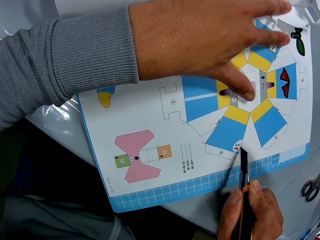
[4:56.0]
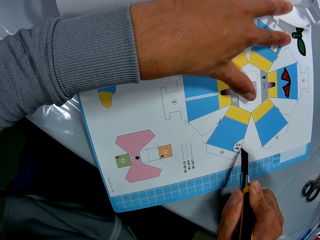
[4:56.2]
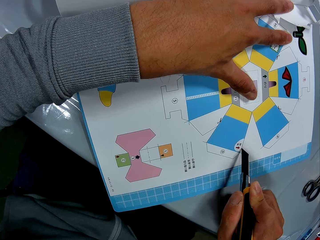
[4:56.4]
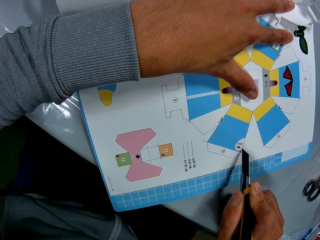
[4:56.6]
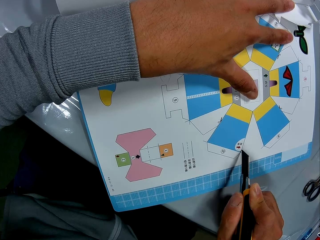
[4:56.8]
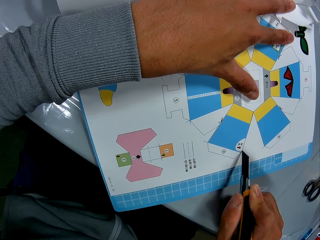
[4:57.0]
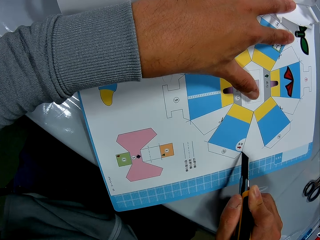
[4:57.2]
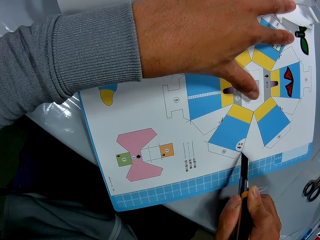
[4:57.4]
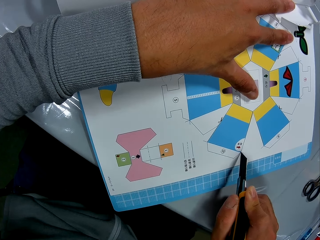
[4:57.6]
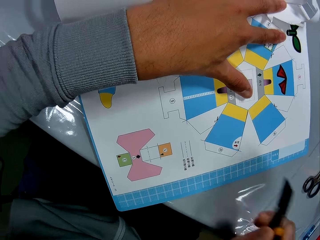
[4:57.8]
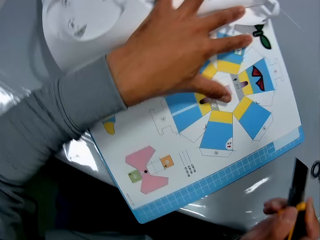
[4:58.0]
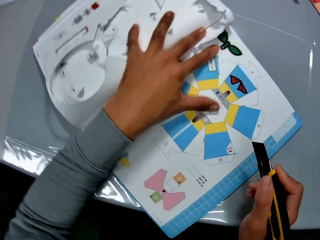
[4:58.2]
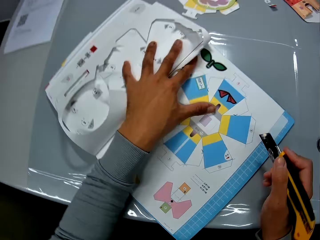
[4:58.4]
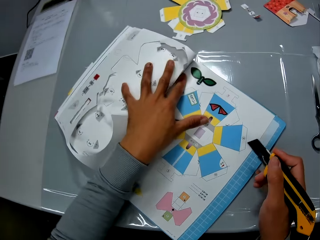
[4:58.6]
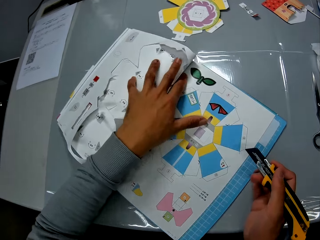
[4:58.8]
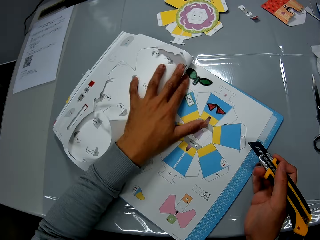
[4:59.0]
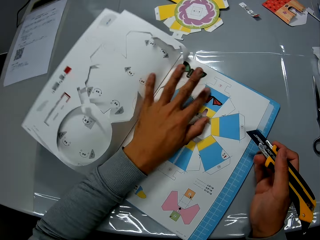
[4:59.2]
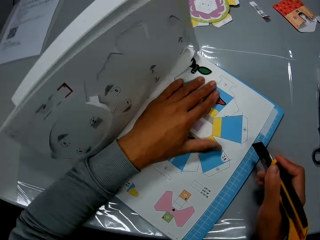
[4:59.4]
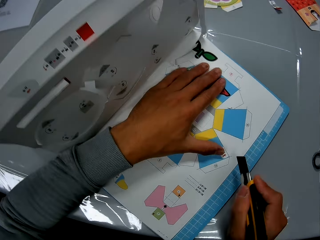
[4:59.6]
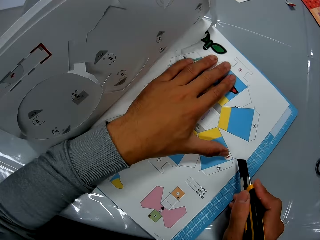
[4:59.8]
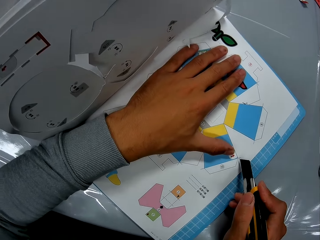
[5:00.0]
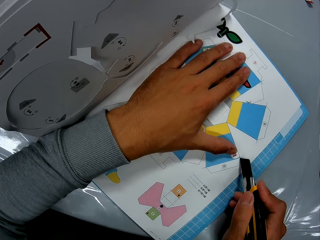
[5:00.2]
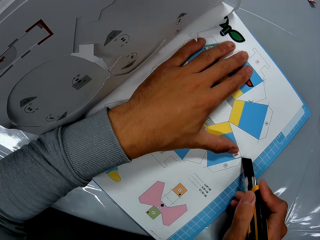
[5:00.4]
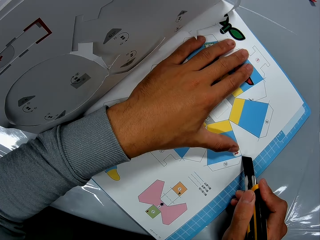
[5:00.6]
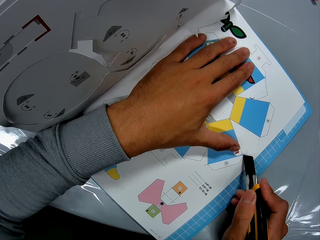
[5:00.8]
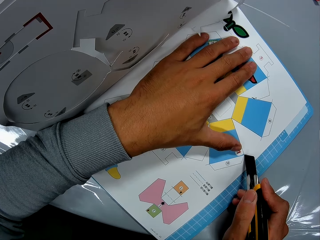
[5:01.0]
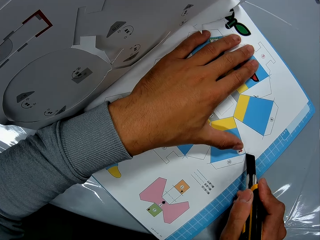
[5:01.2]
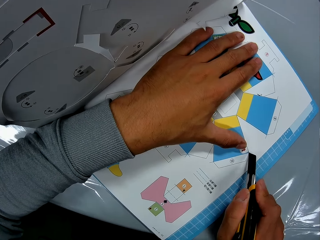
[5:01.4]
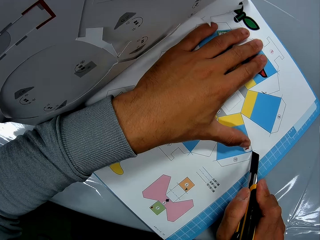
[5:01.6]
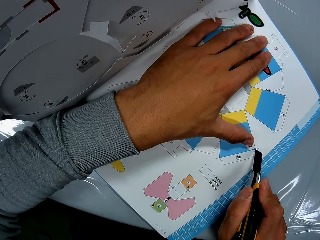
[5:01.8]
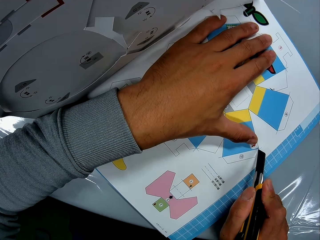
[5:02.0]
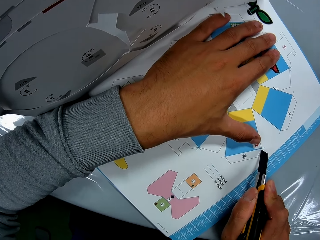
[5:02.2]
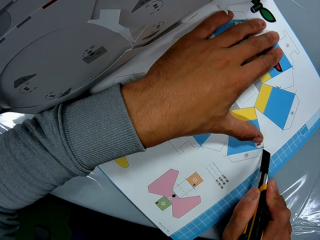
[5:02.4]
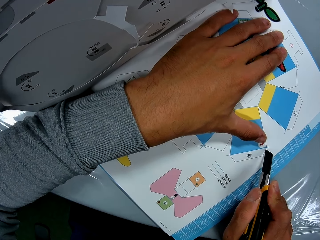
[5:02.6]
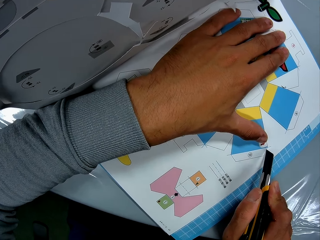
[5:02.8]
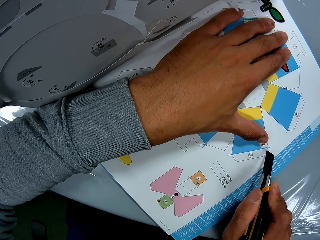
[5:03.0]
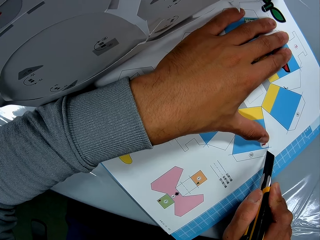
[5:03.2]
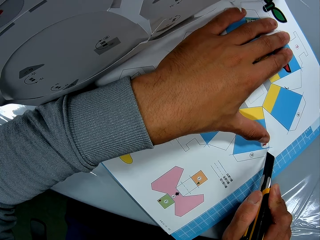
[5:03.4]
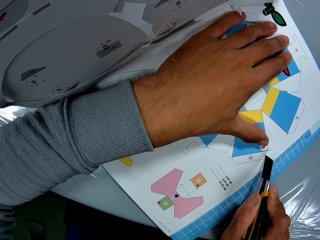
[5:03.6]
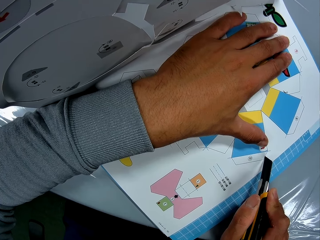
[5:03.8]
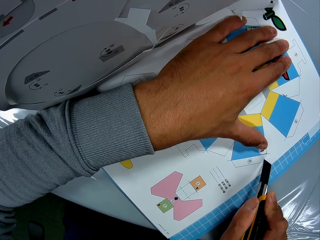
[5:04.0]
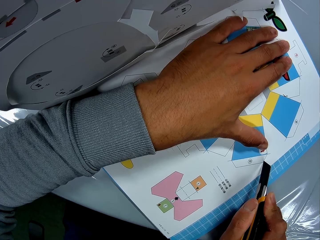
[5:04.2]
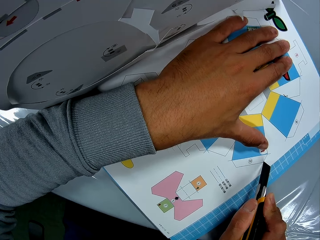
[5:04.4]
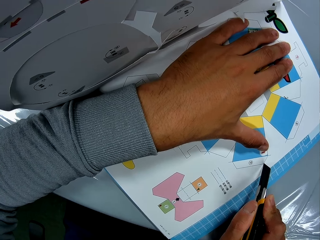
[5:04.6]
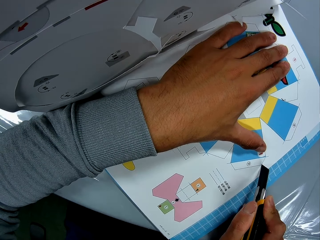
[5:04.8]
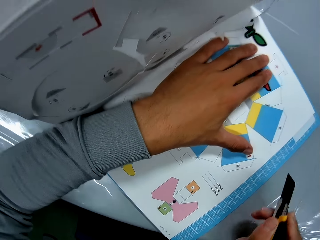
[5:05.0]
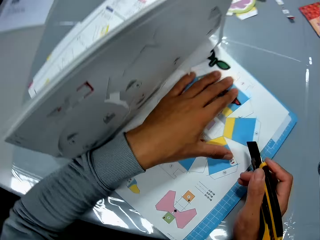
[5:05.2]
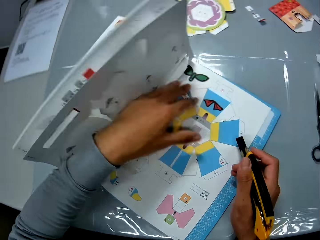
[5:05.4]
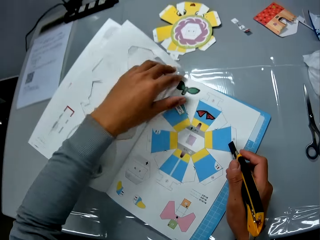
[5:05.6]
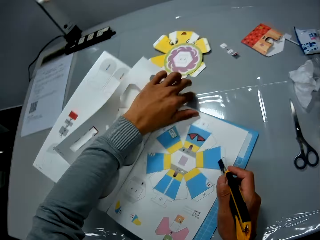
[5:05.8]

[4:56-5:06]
The camera wearer turns around. They drag the book on the table. They cut the book with a stationery knife.

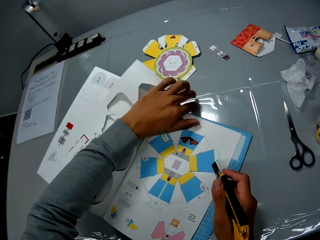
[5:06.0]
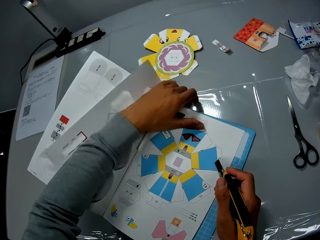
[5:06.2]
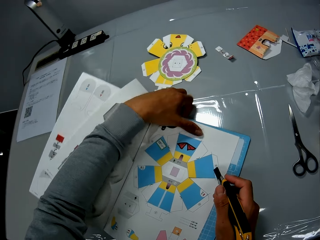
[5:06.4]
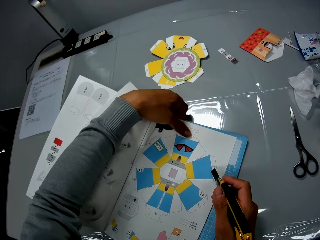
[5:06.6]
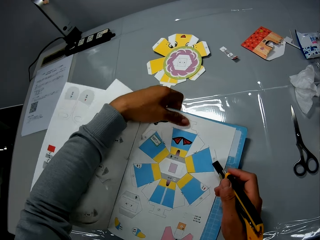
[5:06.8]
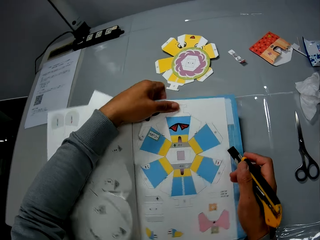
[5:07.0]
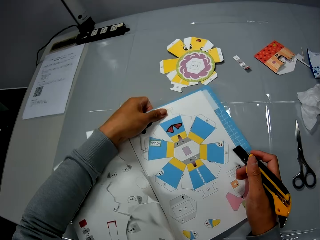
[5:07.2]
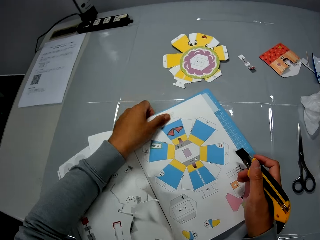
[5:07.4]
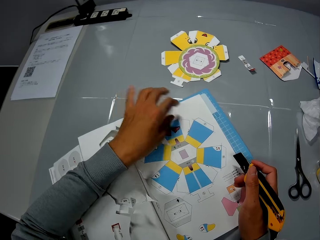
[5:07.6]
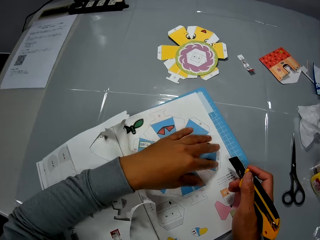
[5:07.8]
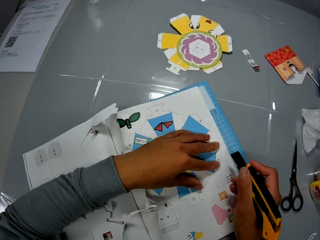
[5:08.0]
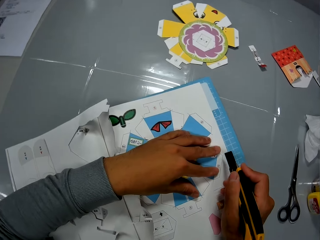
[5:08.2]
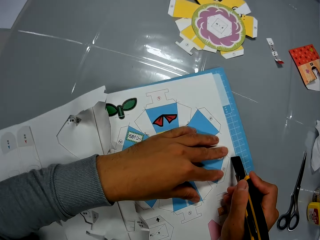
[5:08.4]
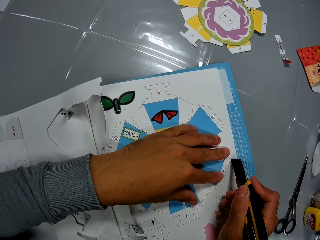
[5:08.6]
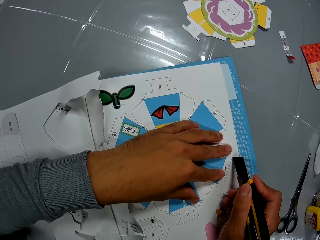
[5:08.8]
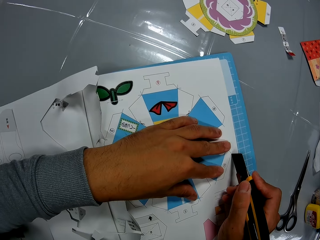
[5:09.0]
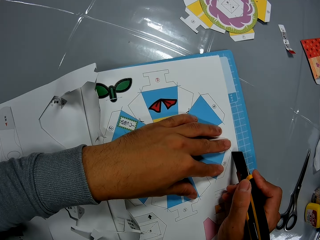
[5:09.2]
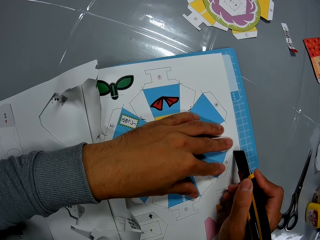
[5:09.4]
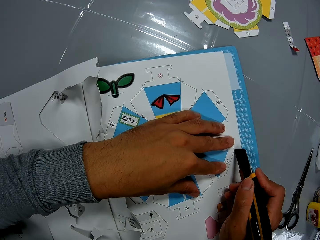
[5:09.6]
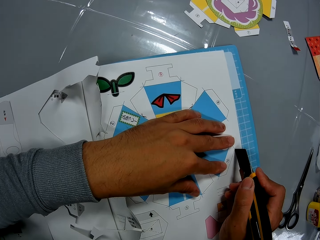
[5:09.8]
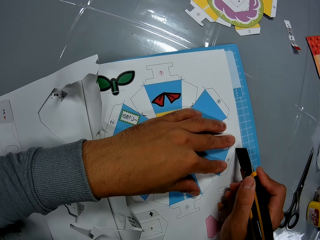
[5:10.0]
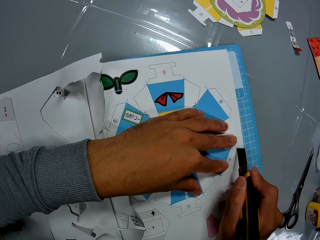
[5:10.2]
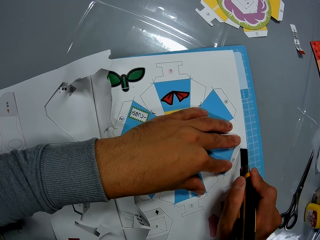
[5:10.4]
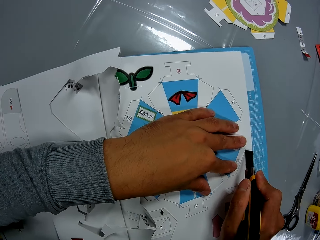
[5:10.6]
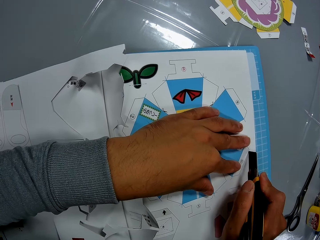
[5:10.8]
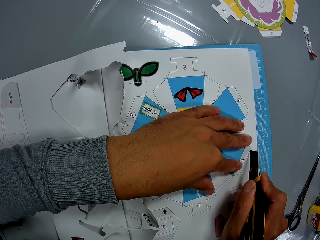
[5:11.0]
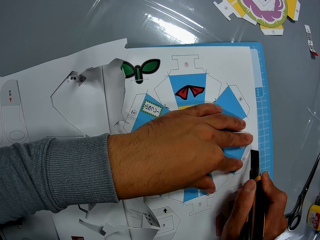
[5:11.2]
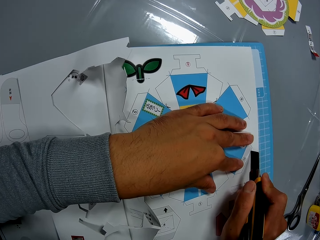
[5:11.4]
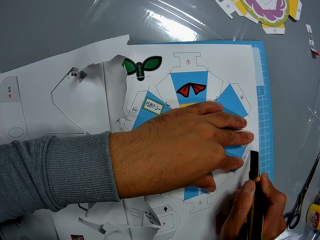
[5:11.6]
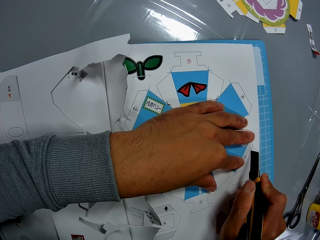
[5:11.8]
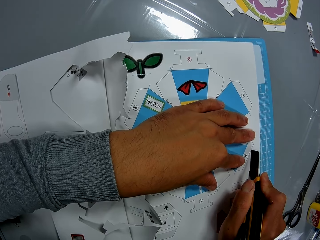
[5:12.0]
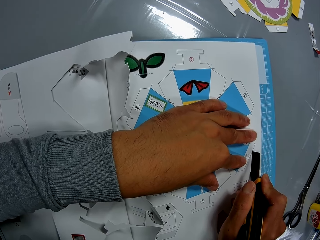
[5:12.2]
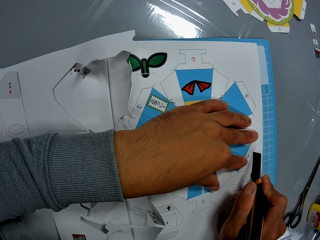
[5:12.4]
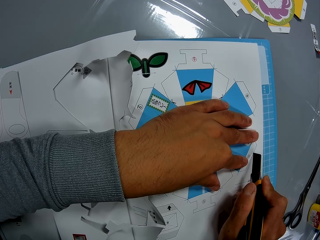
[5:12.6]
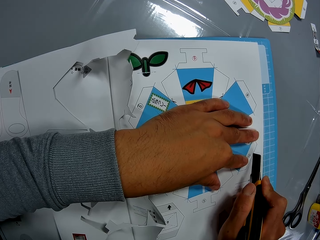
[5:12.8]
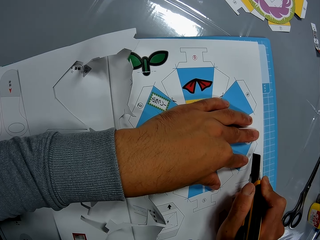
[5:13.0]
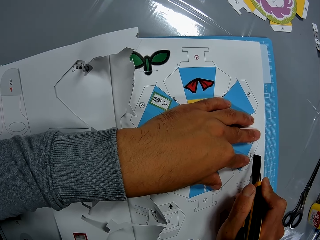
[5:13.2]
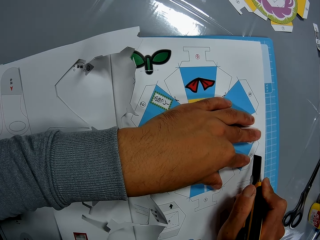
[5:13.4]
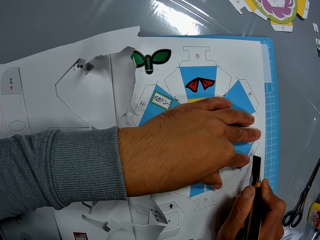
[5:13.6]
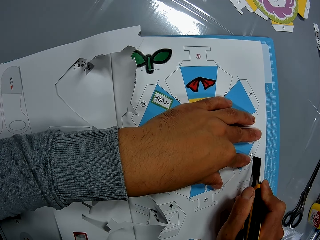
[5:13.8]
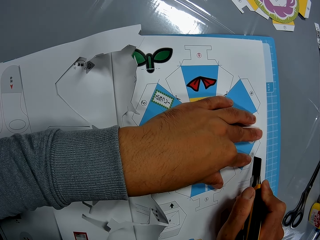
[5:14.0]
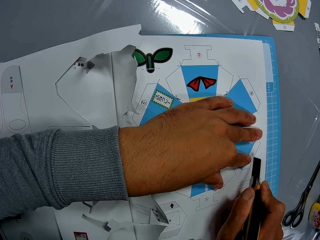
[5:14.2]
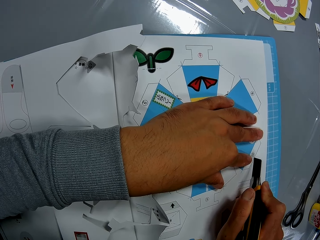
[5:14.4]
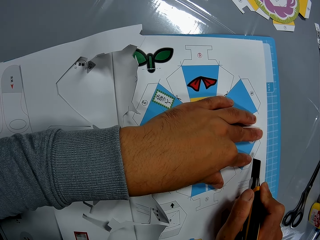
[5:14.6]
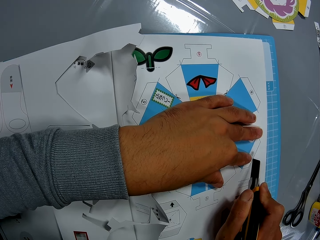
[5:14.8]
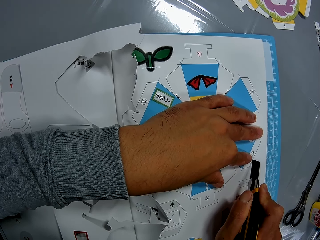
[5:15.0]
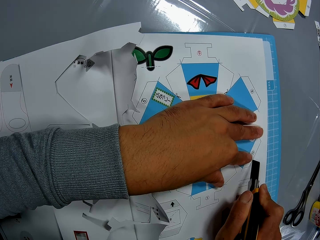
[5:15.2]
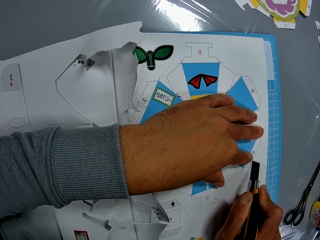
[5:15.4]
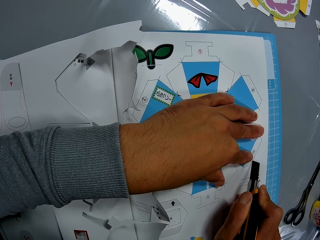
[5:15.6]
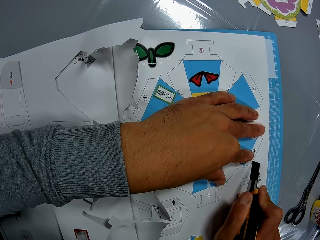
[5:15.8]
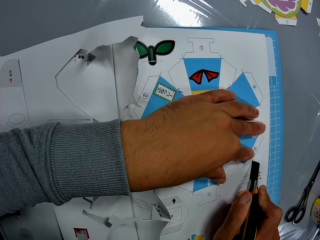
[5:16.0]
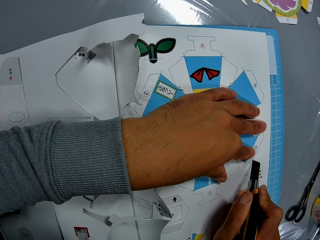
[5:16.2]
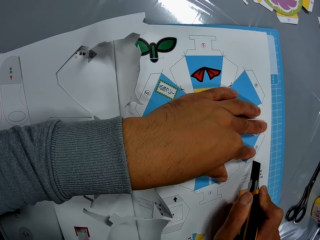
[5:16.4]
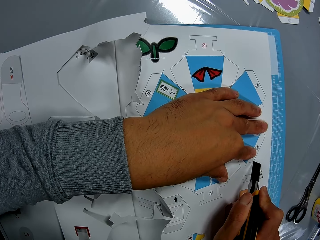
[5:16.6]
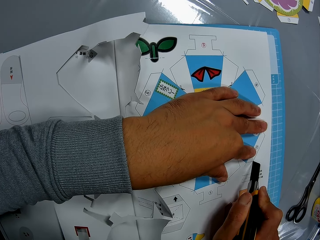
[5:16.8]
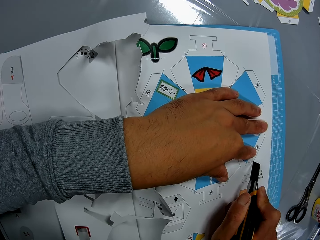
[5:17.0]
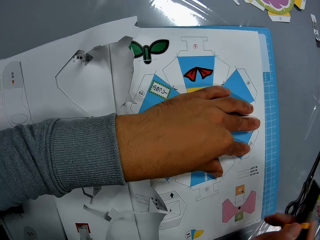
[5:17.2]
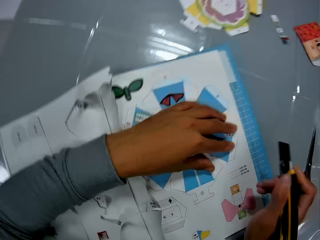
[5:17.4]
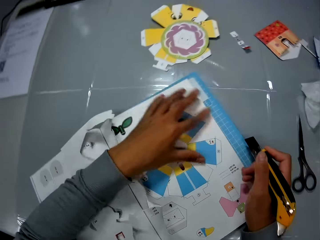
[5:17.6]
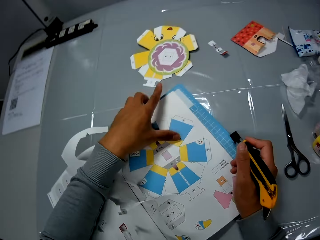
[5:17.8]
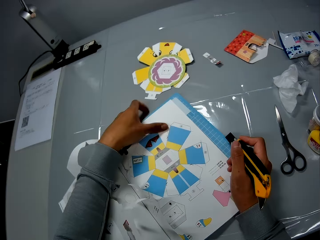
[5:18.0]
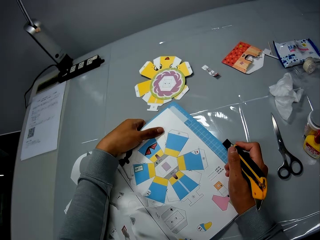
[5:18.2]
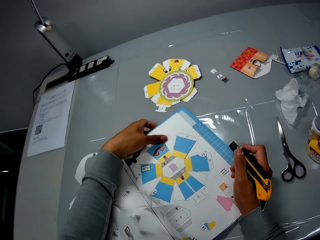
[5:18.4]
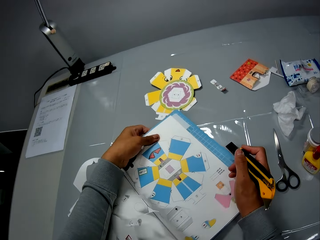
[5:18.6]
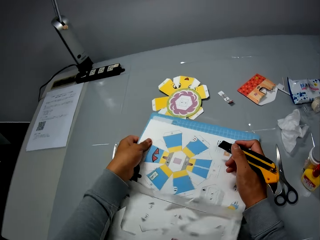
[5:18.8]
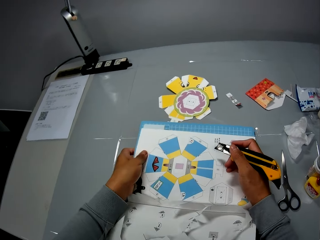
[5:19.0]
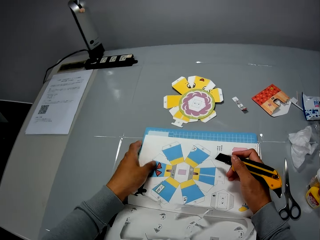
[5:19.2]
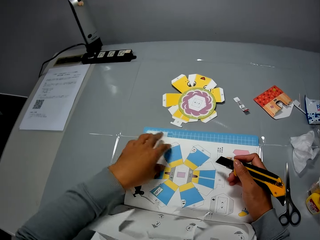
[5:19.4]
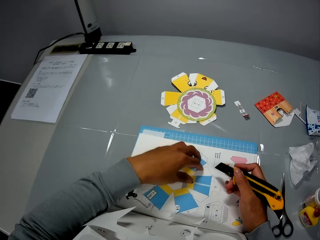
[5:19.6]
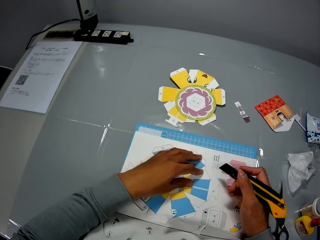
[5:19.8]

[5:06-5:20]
The camera wearer pushes the book pages backwards. He turns the book. He adjusts the book on the table with his left hand. He holds the book. He cuts the book on the table with the cutter in his right hand and his left hand on the book. He turns the book. He adjusts the book on the table with his left hand.
